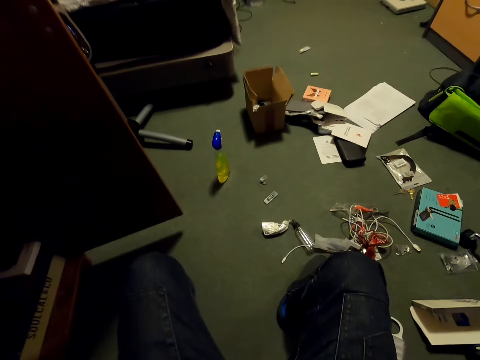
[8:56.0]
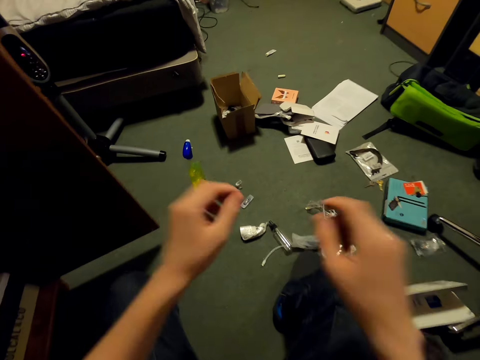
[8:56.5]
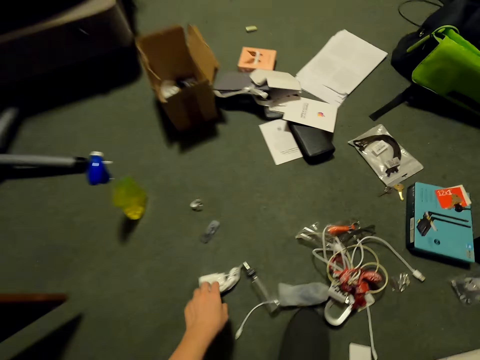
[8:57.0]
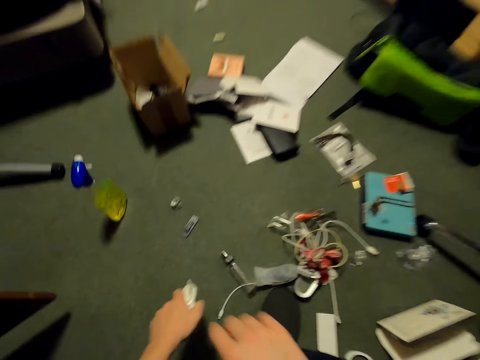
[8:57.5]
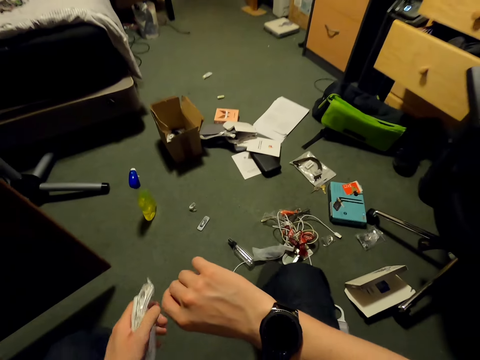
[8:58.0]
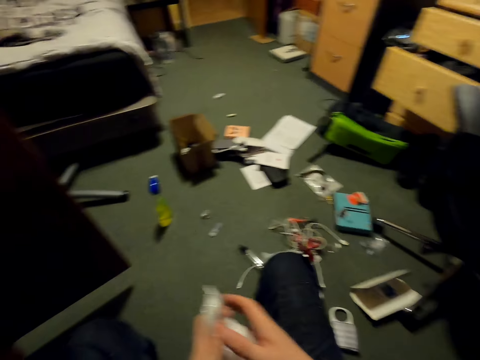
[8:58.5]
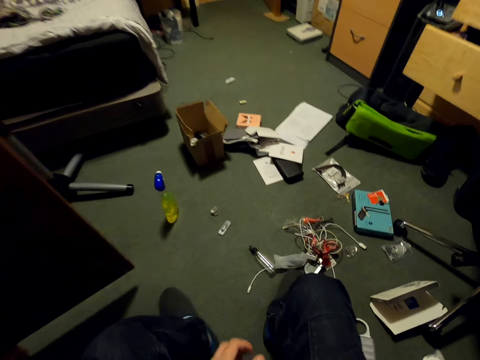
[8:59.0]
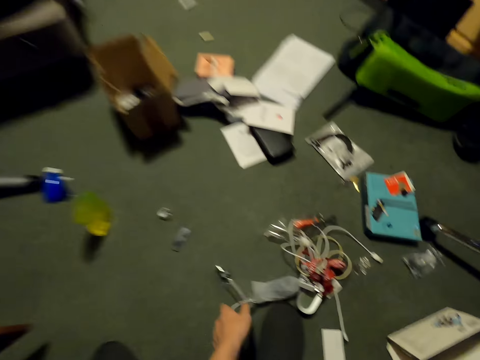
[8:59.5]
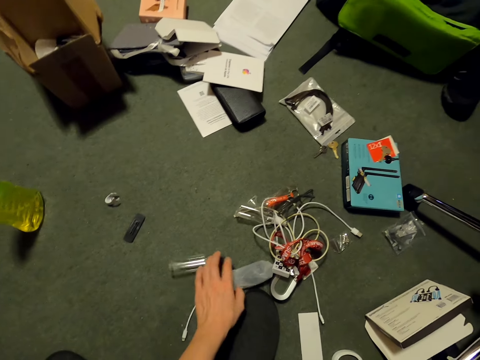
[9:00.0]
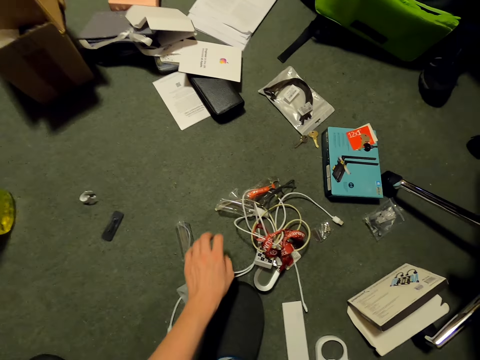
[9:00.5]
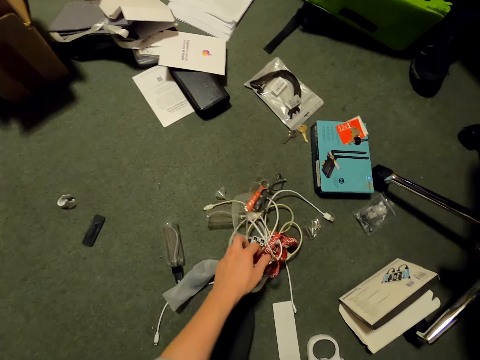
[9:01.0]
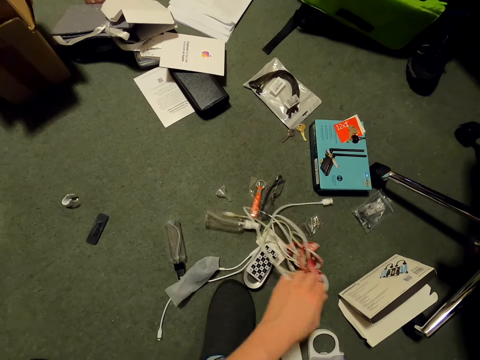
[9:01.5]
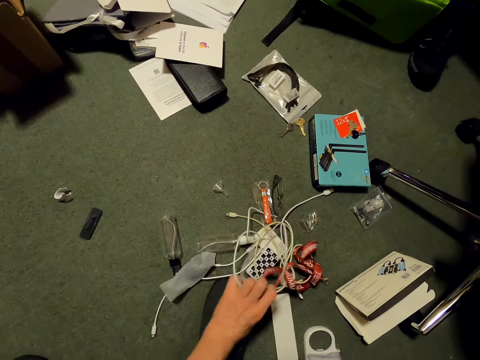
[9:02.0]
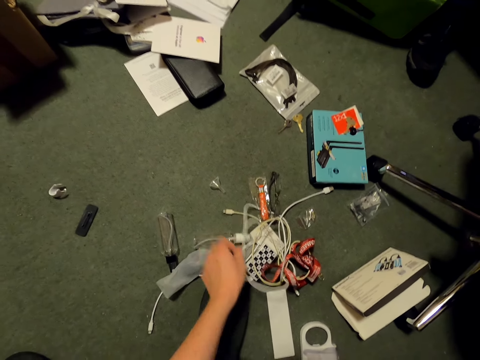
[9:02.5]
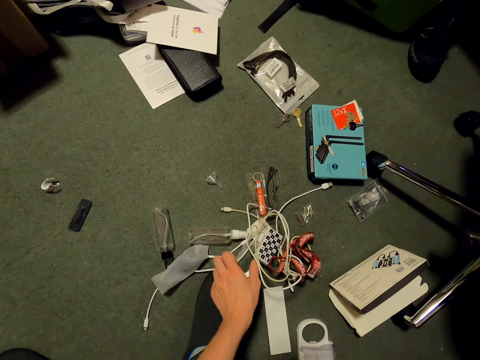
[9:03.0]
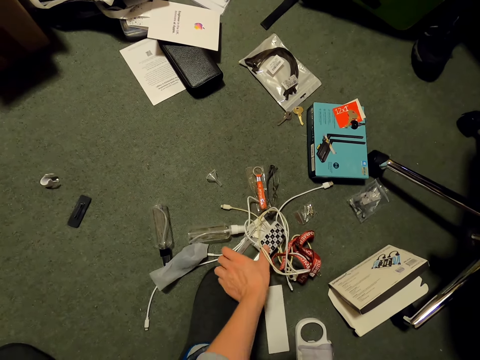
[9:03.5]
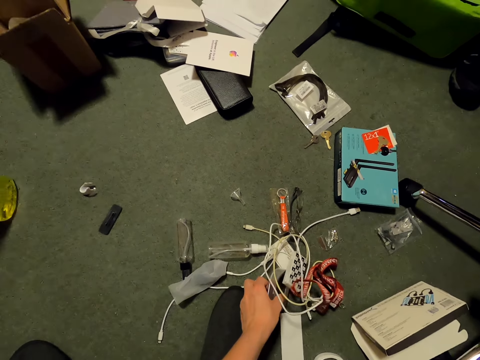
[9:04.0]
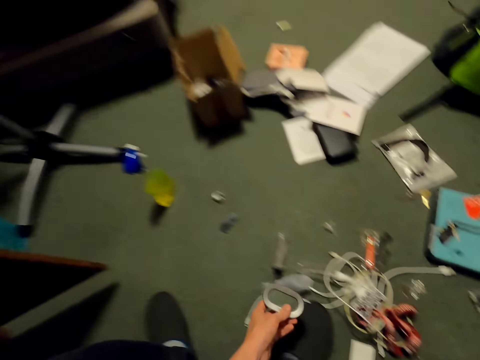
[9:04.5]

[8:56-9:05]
The camera wearer picks something from the floor. They raise a hand. They pick something from the floor again. They move the hand.

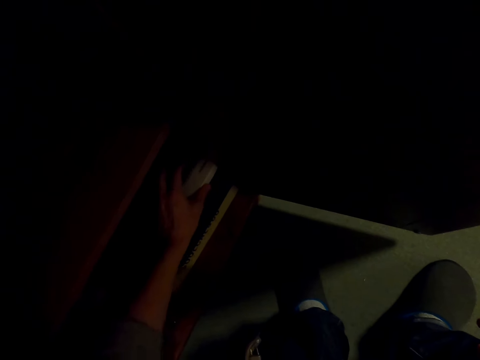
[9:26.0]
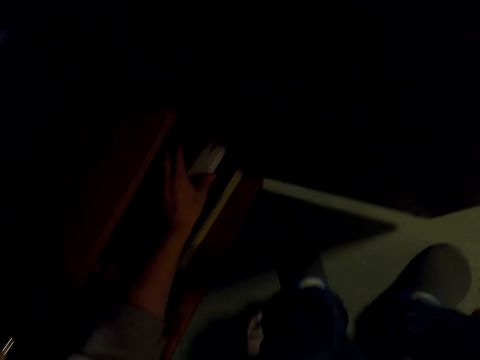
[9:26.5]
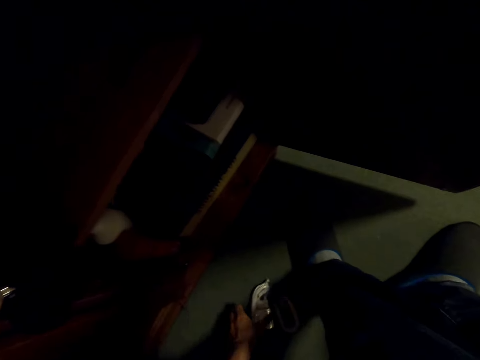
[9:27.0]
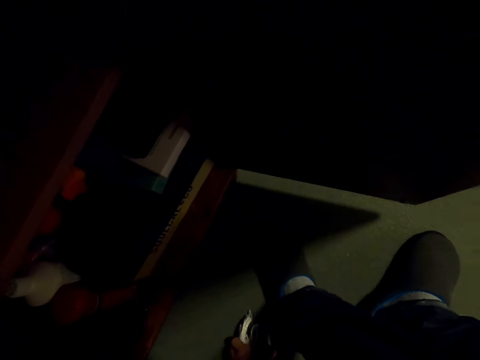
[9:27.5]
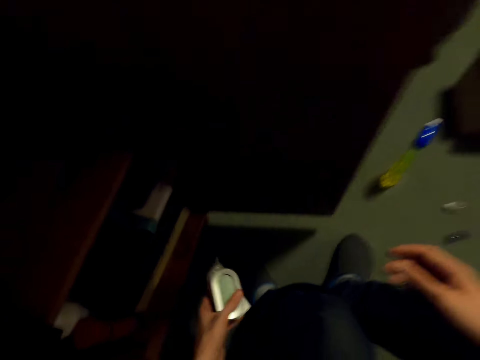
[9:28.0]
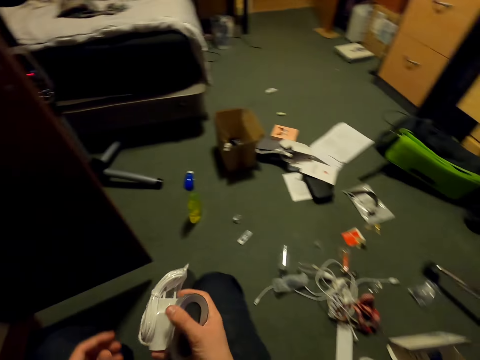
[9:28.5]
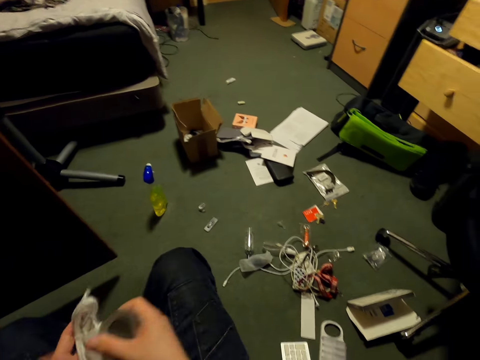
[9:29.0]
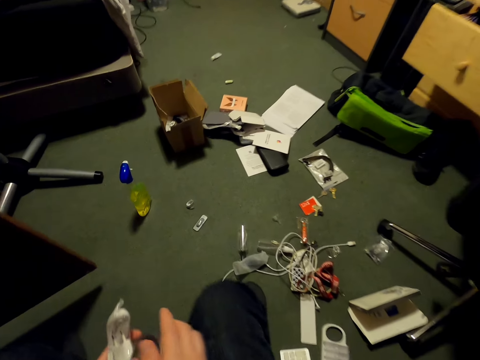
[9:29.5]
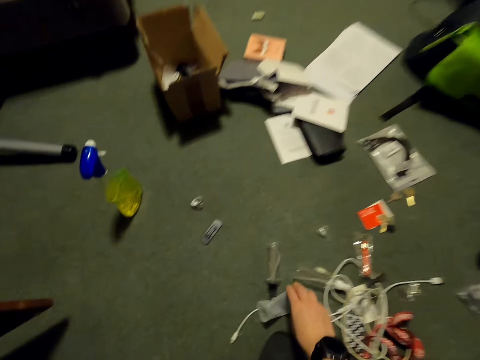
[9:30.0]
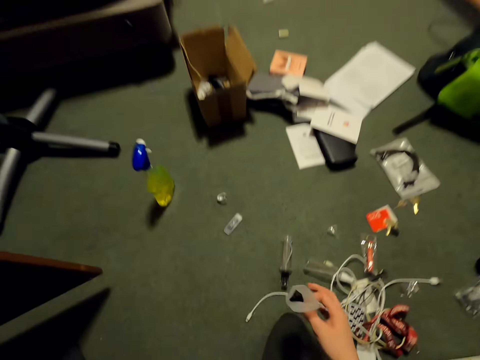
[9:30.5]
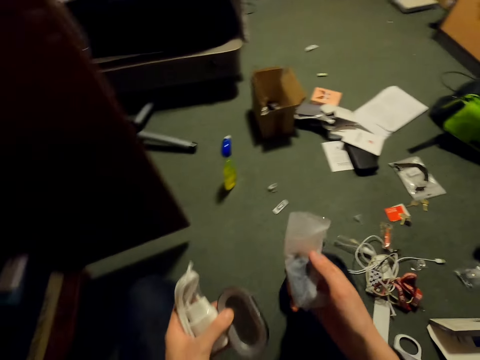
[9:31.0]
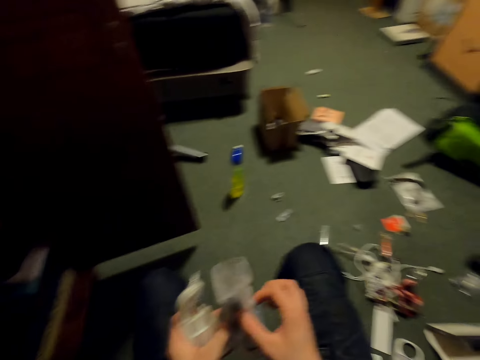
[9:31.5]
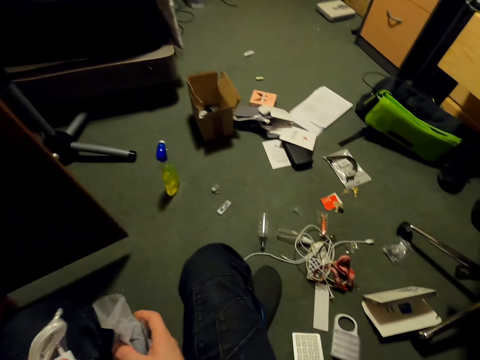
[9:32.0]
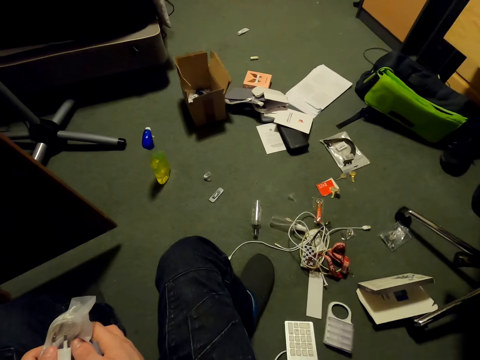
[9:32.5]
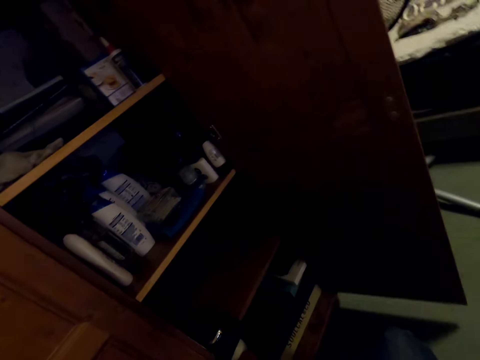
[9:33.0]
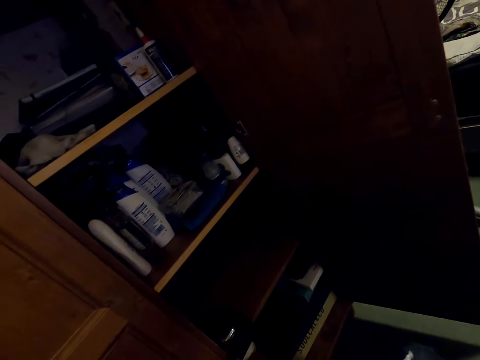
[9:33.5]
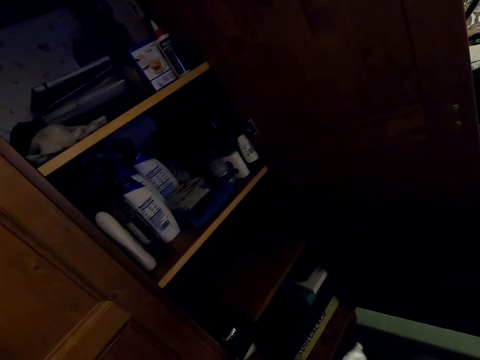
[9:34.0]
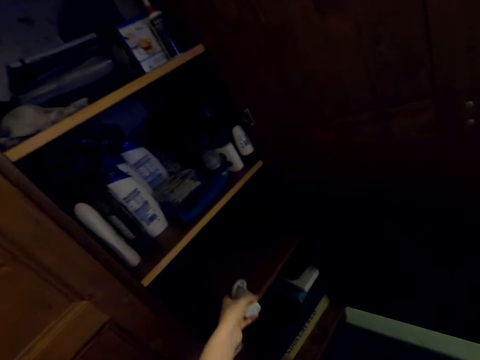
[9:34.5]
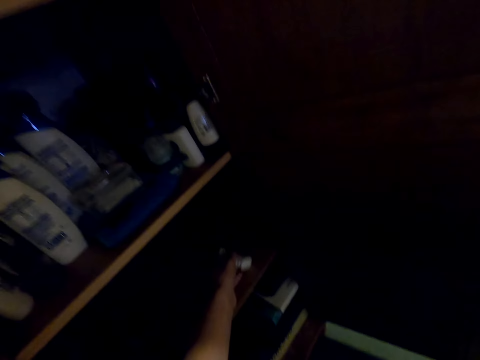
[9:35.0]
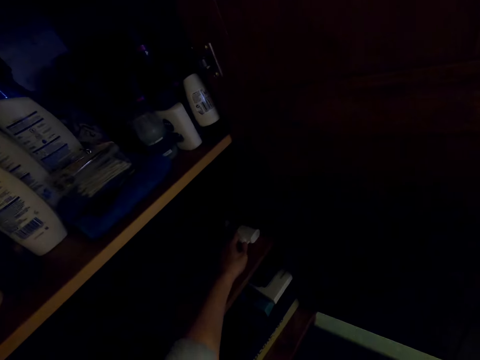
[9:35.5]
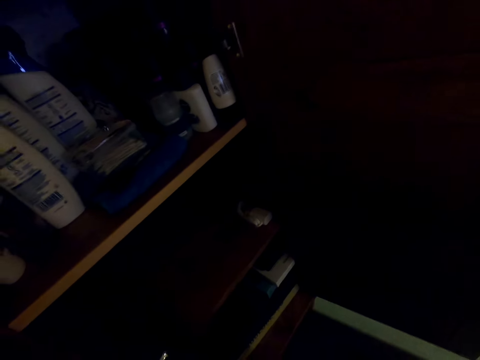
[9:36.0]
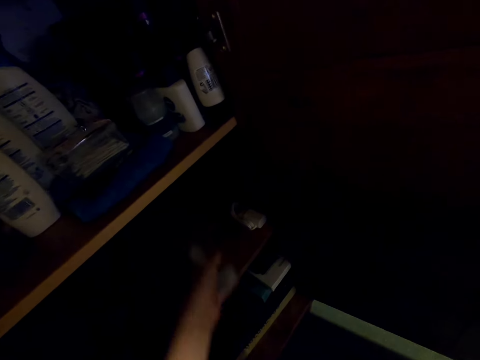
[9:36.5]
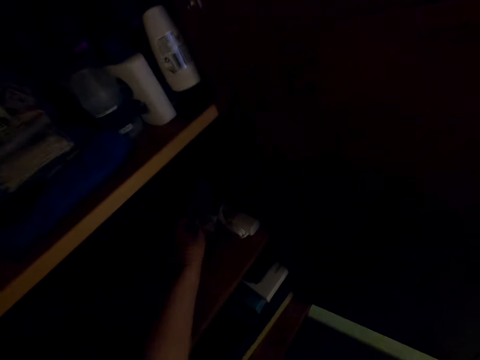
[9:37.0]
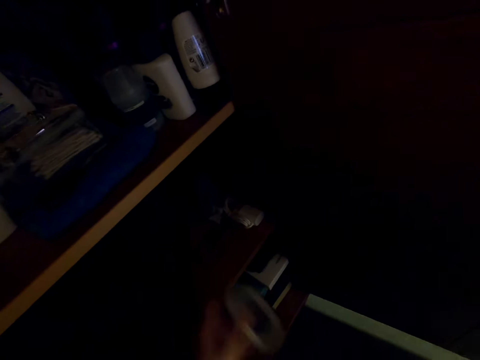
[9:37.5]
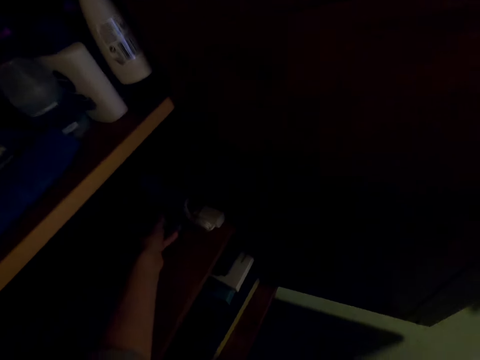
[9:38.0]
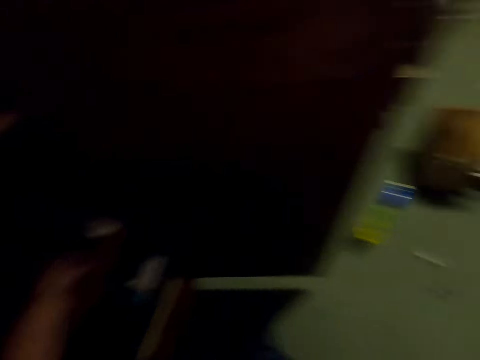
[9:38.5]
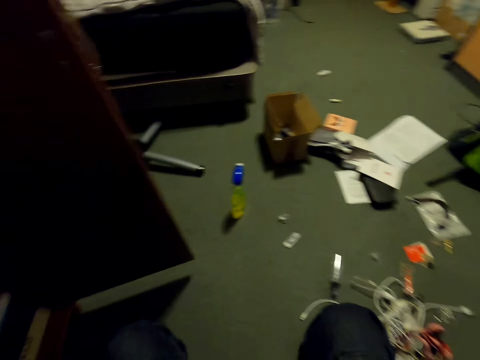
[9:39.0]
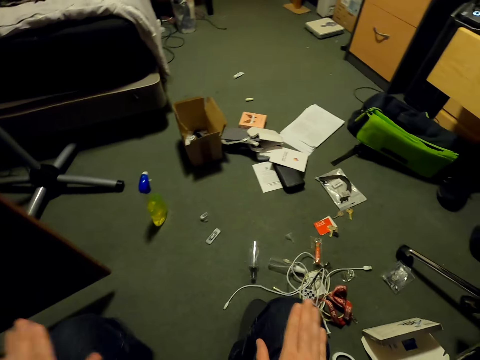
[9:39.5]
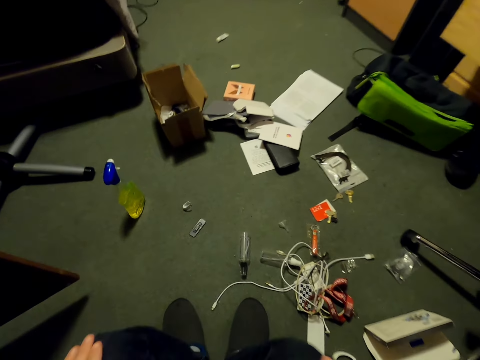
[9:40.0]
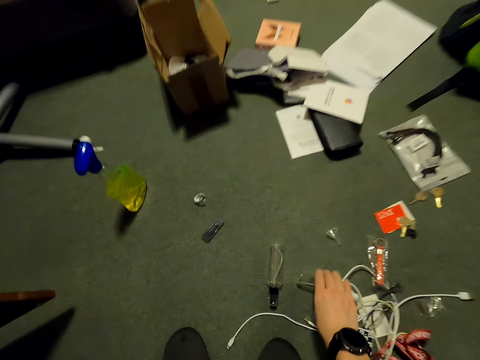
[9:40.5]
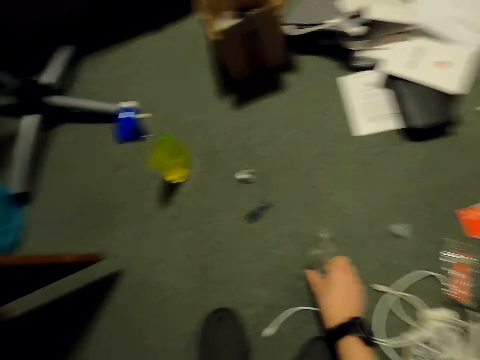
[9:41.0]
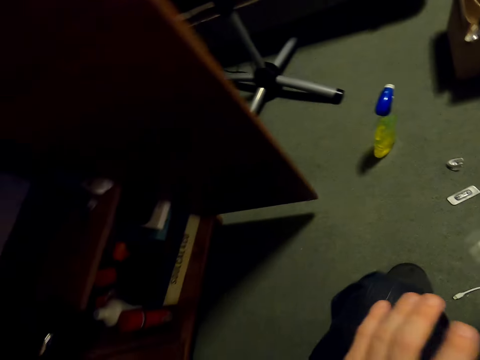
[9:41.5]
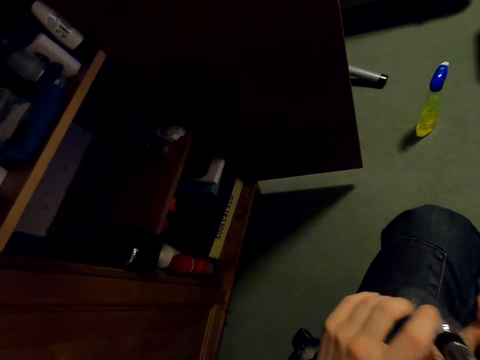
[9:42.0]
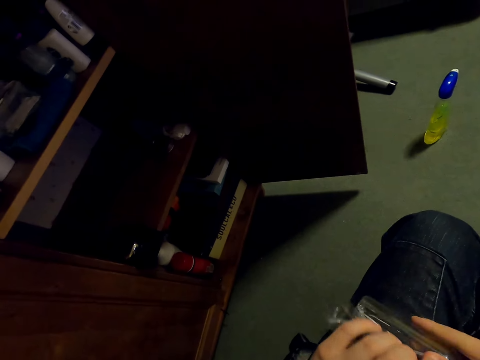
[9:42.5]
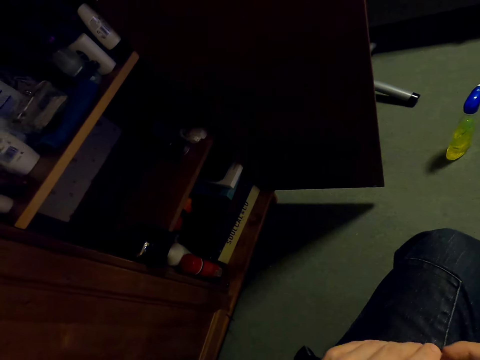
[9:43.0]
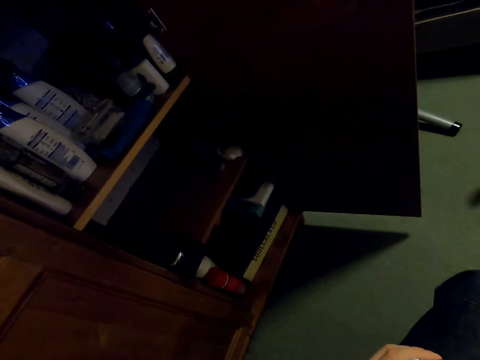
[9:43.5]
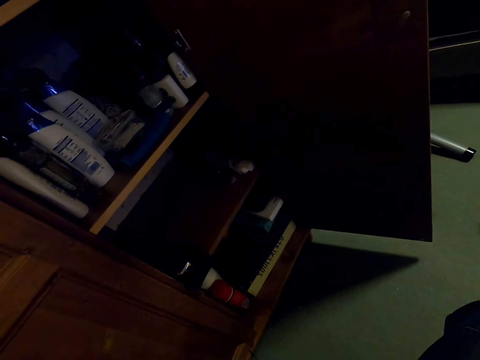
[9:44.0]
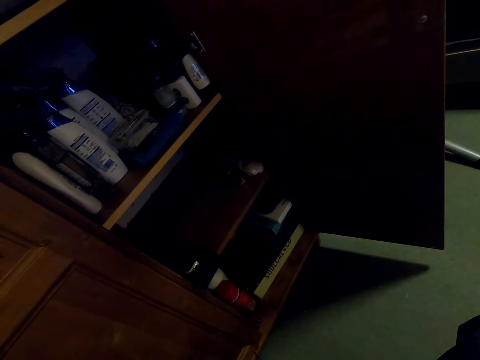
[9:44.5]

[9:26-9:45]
The camera wearer picks a bottle from the floor. They pick a polythene bag or paper from the floor. They hold the polythene bag in both hands. They put the paper on the shelf. They place the bottle in the cupboard. They adjust the shelf. They slip hands on the knee. They pick the bottles from the floor. They pick a cable. They hold the bottles with both hands.
